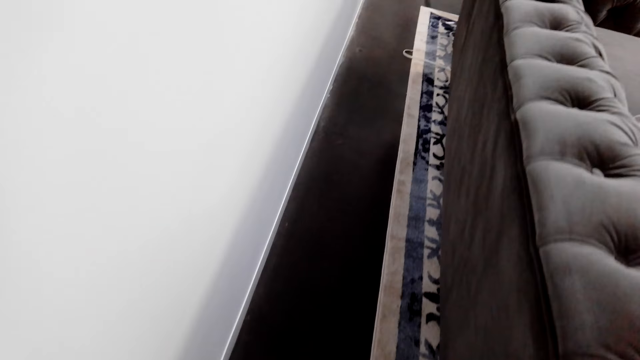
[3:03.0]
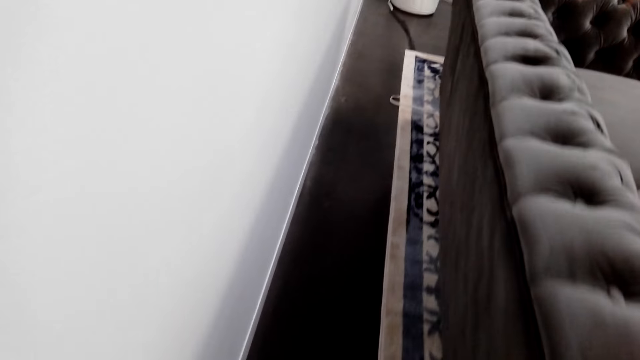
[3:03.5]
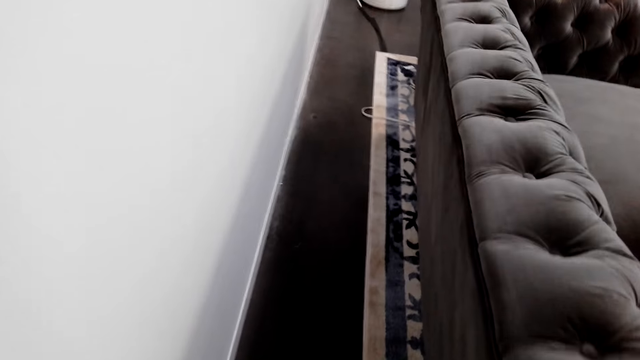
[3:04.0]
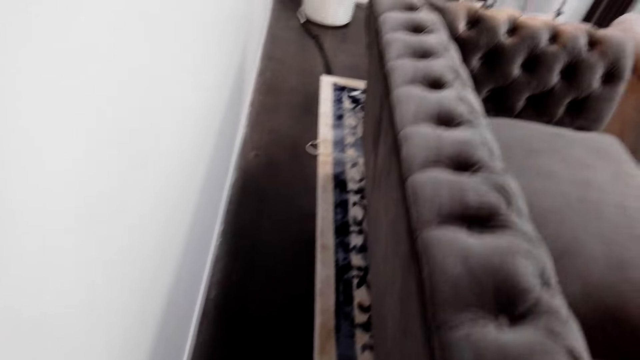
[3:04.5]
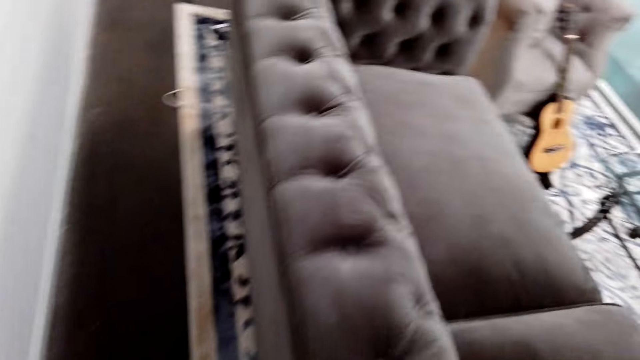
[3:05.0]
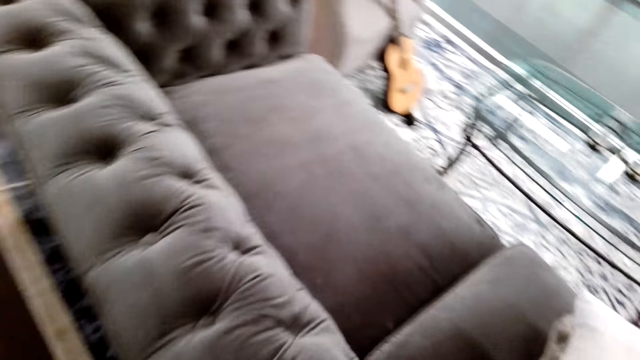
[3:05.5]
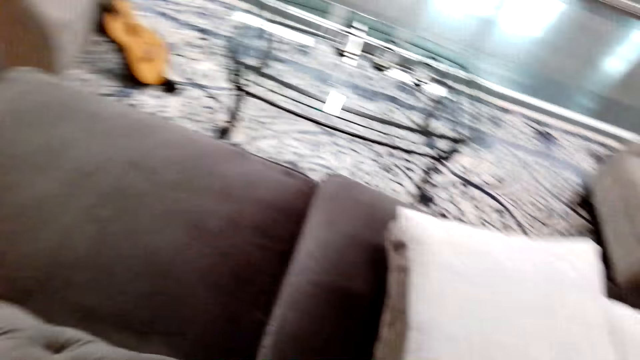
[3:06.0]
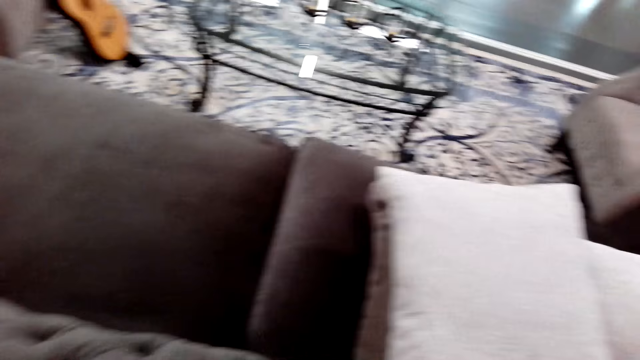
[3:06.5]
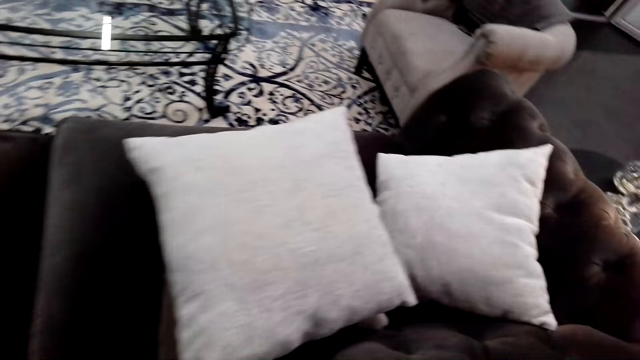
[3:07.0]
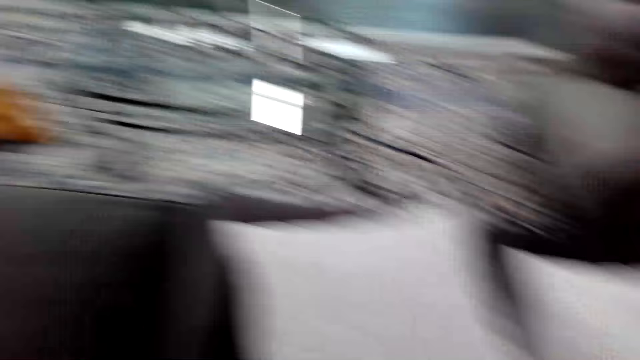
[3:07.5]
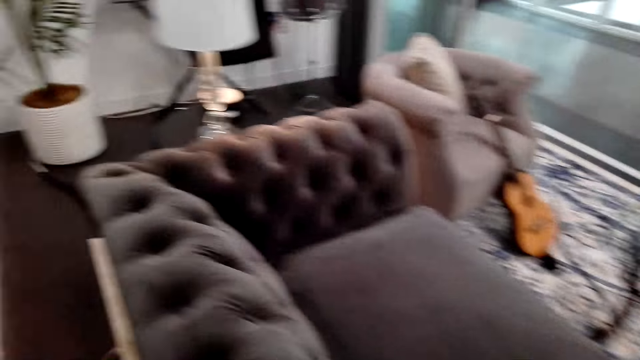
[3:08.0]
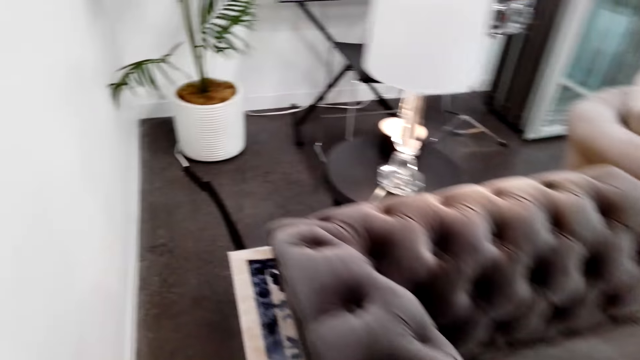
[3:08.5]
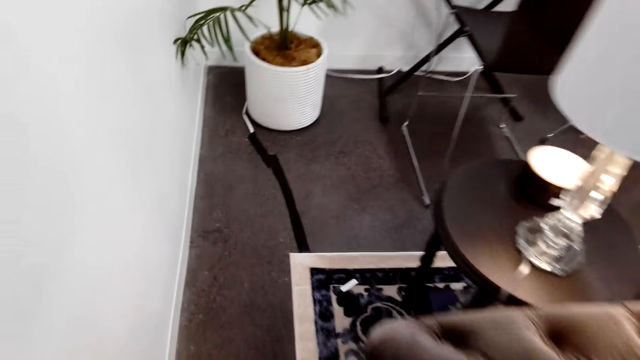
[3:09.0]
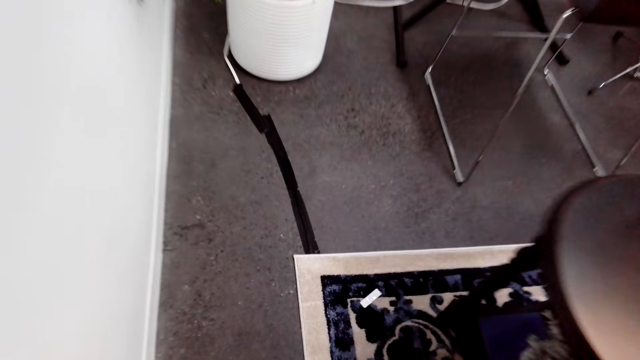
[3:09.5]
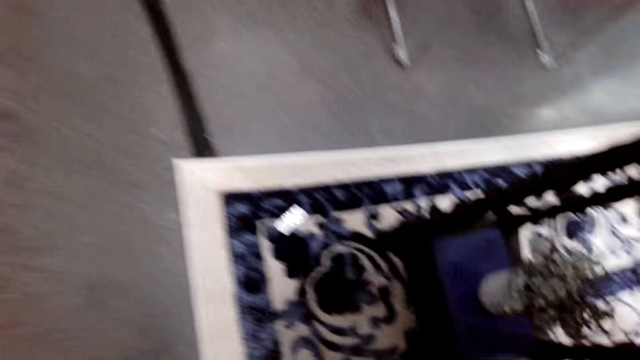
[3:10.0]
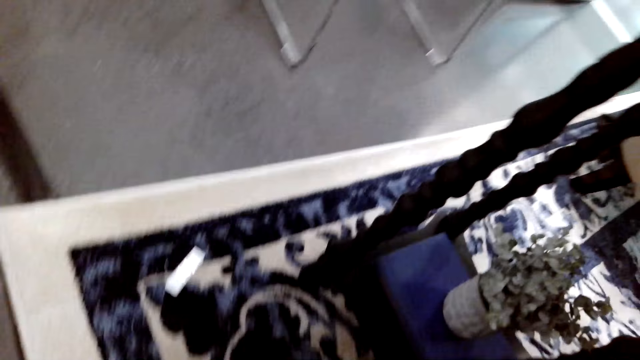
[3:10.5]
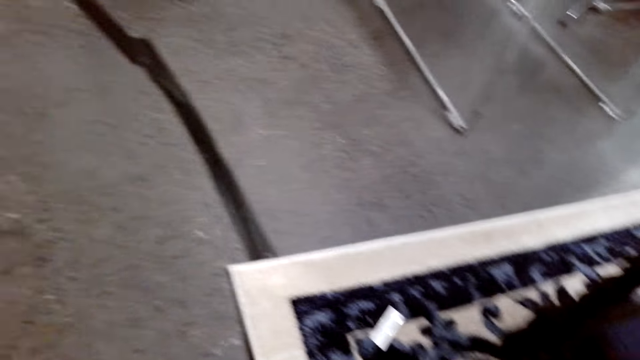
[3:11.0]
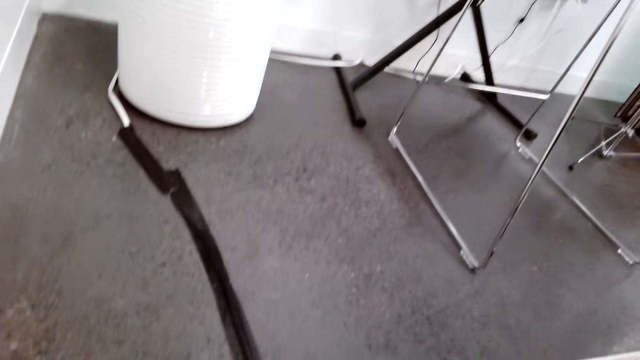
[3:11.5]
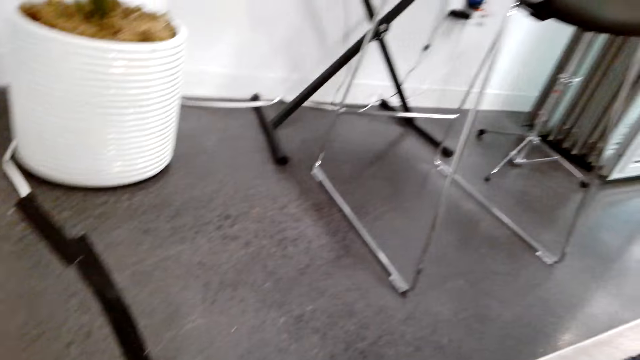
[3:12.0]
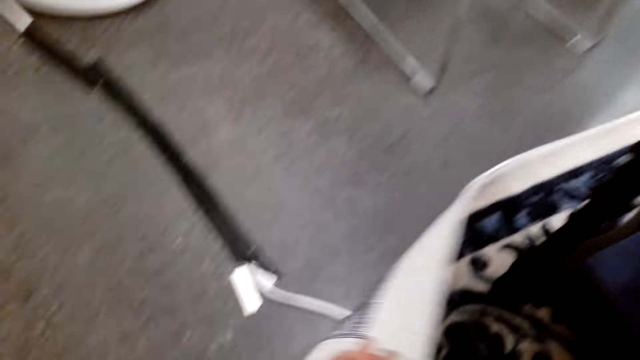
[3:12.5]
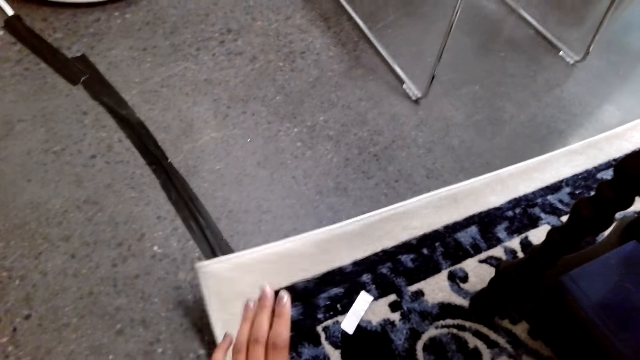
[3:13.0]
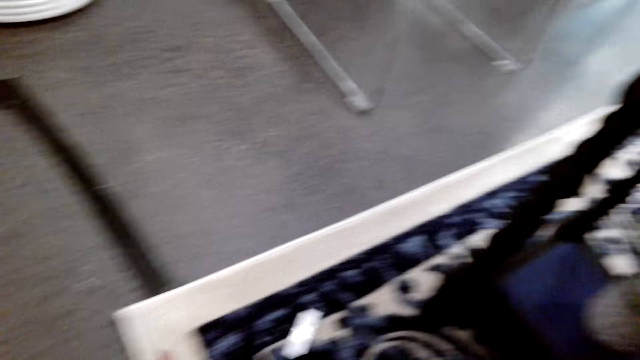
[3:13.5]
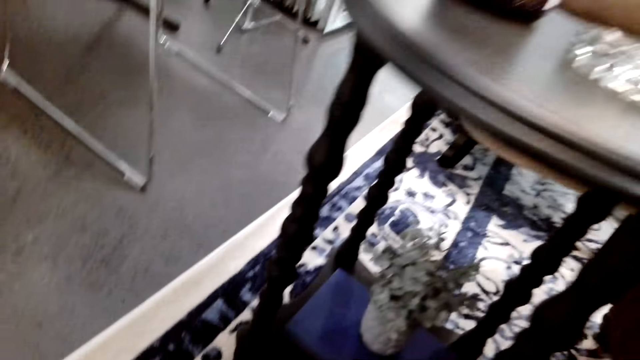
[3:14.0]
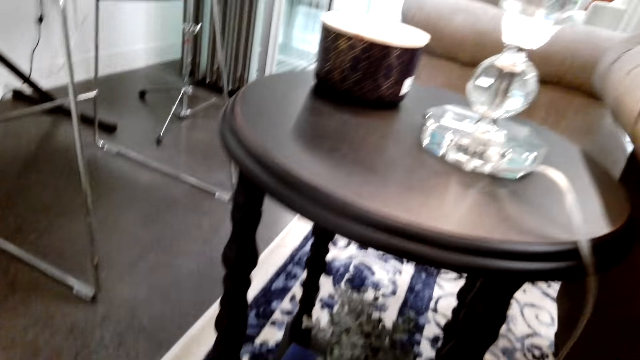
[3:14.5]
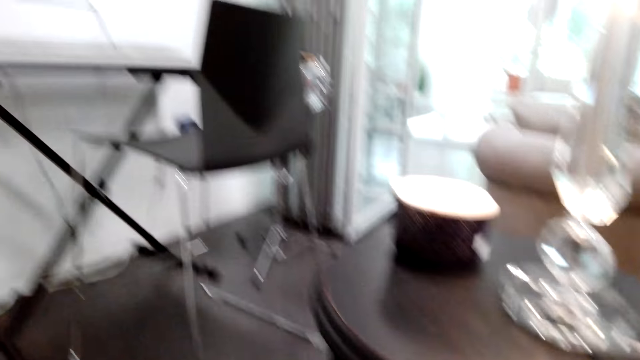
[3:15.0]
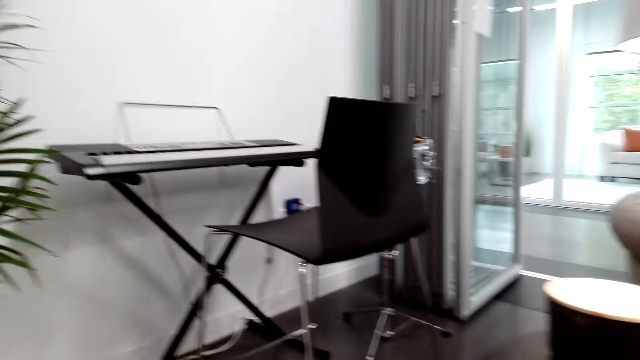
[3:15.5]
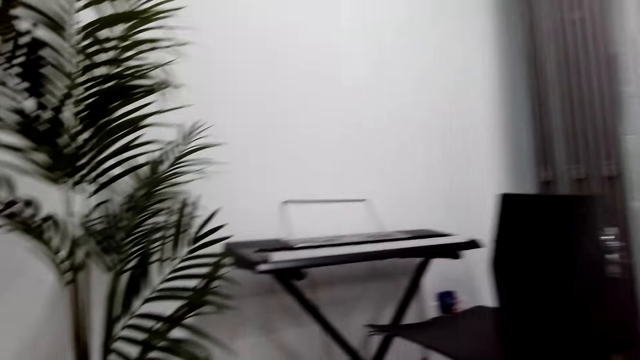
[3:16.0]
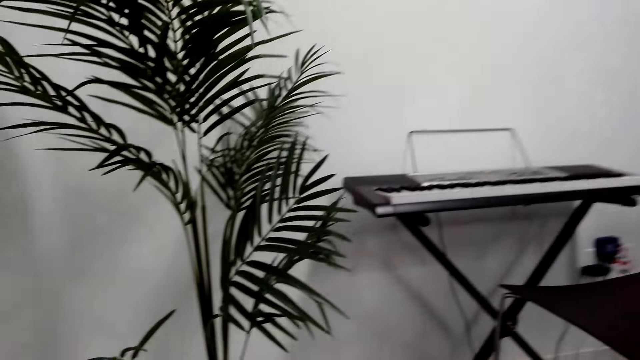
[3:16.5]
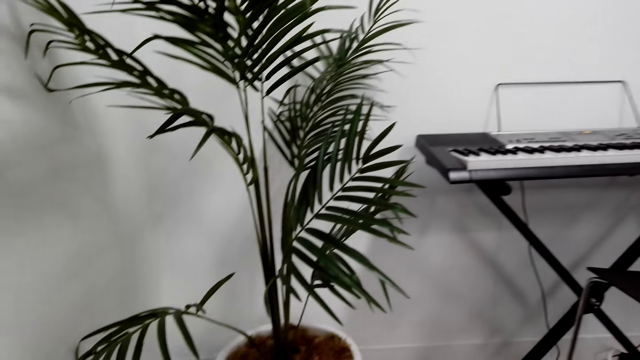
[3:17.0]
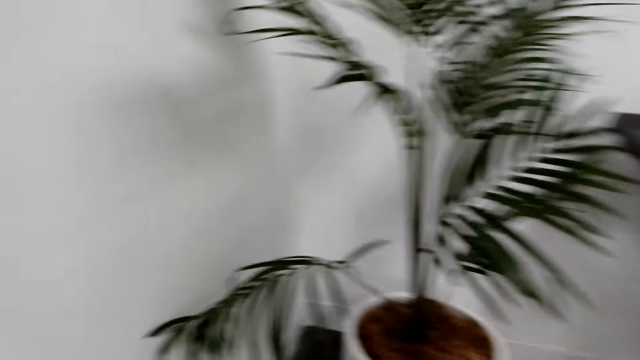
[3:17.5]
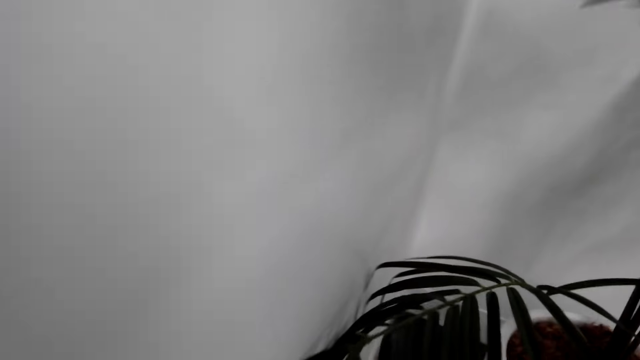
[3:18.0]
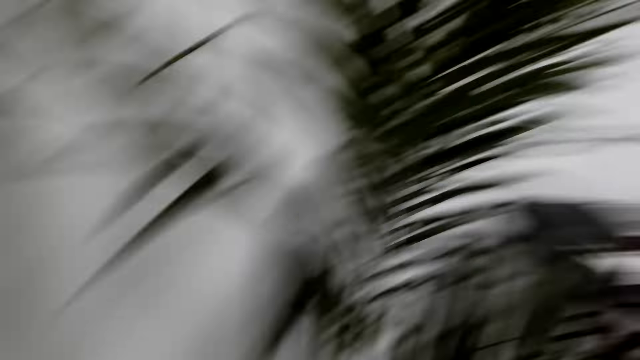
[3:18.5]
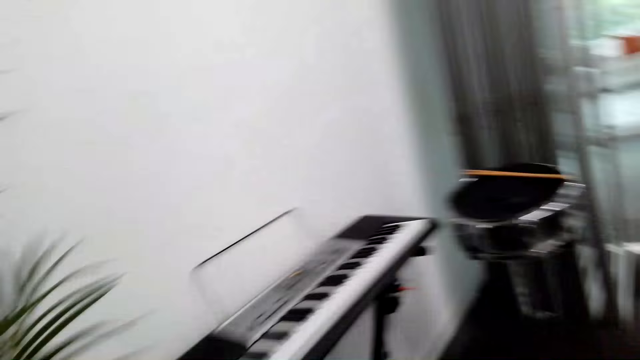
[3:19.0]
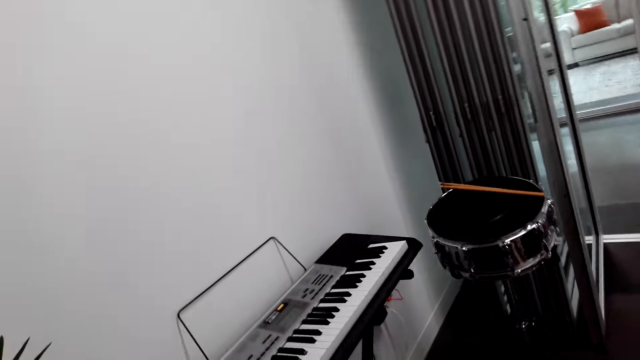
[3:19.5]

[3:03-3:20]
The camera wearer walks forward. They look around the sofa. They walk forward. They lift the carpet and flip the carpet. They place the carpet on a table. They walk around the room and look around the room.

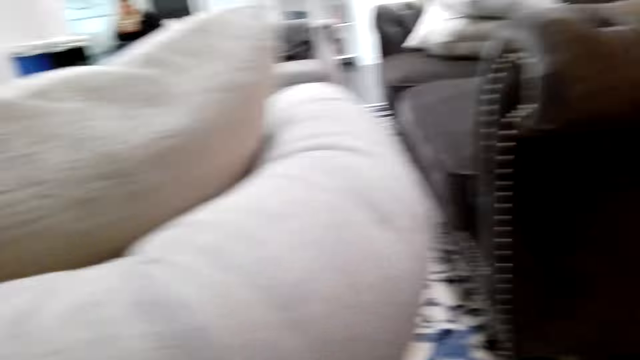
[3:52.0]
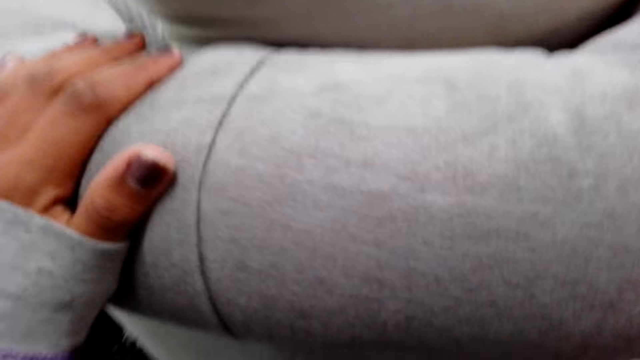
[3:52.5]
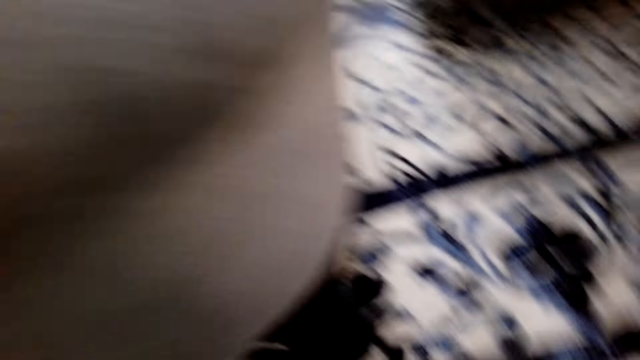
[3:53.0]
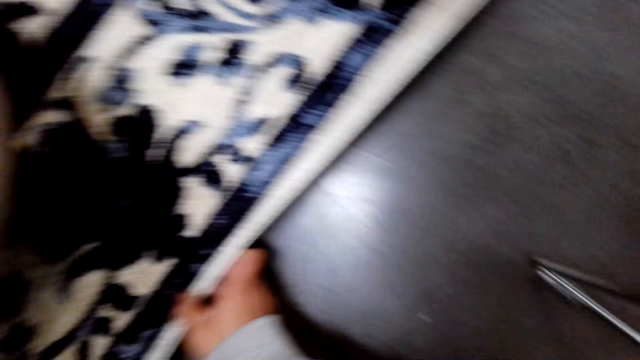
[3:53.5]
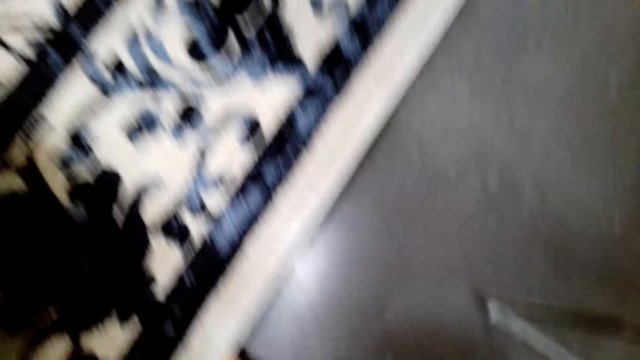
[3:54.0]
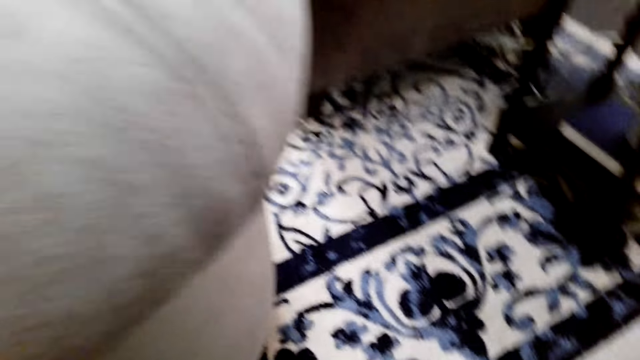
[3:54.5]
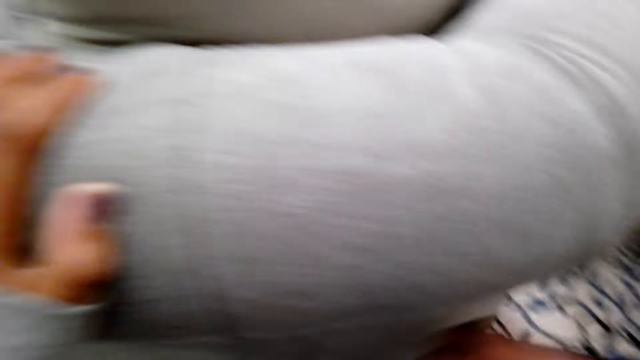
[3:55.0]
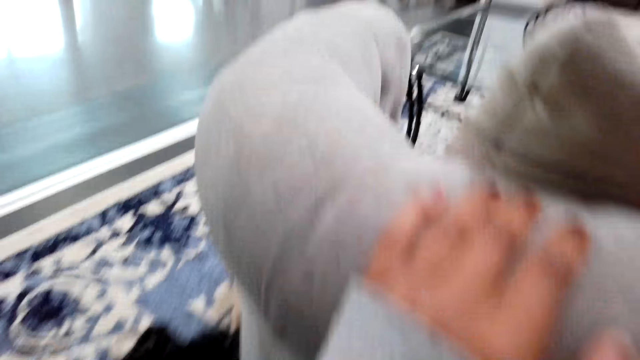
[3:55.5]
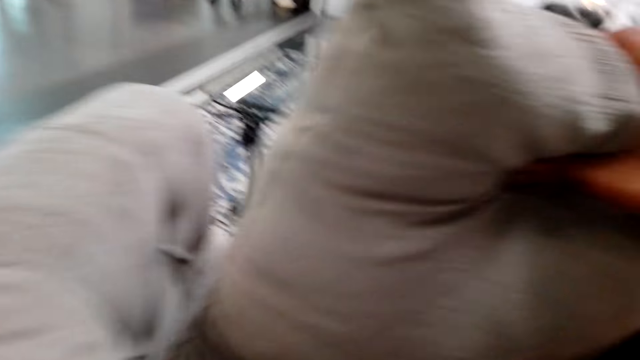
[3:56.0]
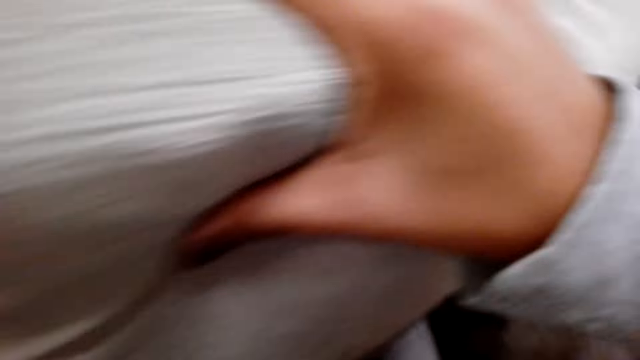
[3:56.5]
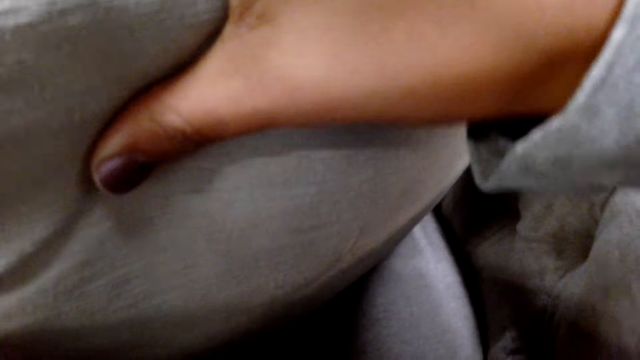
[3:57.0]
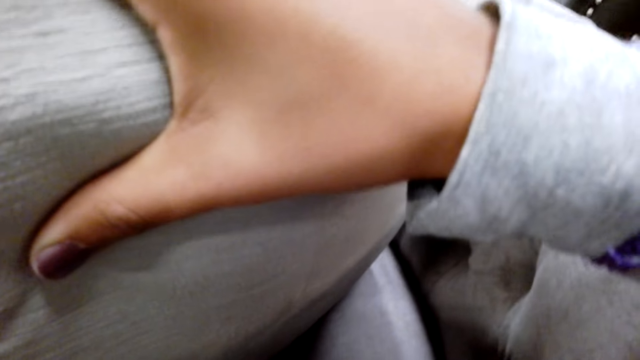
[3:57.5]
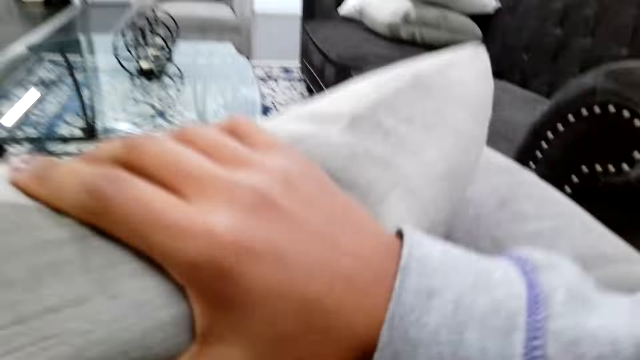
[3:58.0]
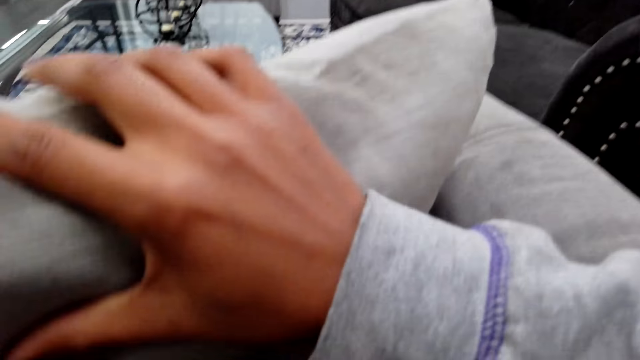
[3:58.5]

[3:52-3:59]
The camera wearer looks around the room. She places her left hand on the sofa. She flips the carpet and touches the carpet. She turns around the room. She looks around the room. She lifts a pillow with her right hand. She turns around the room.
